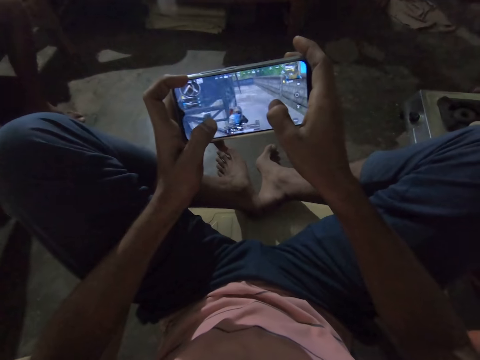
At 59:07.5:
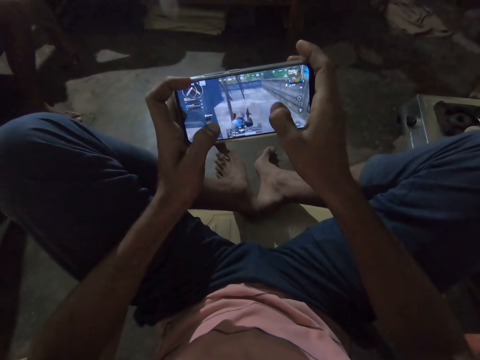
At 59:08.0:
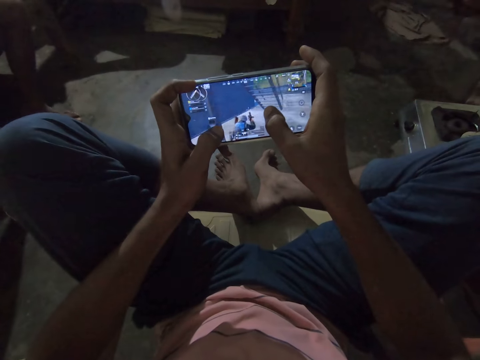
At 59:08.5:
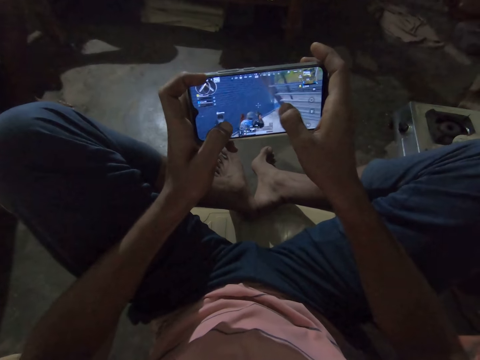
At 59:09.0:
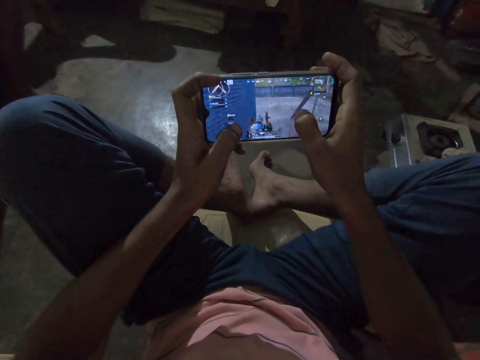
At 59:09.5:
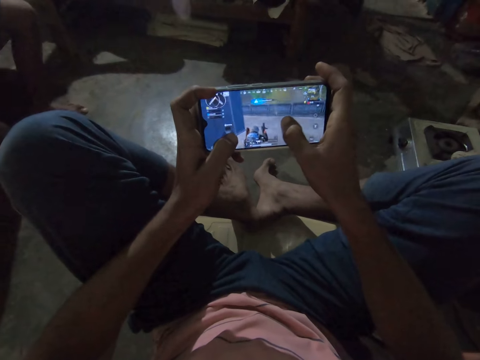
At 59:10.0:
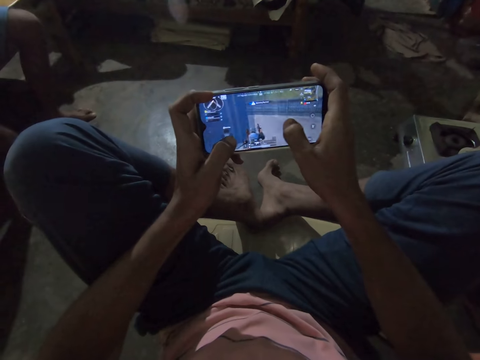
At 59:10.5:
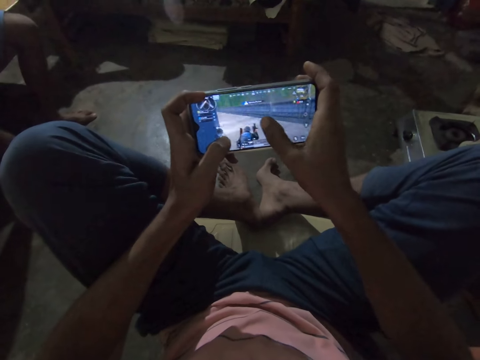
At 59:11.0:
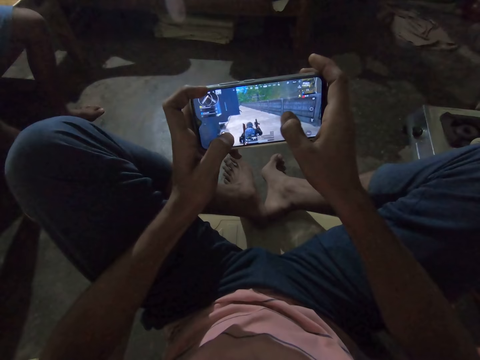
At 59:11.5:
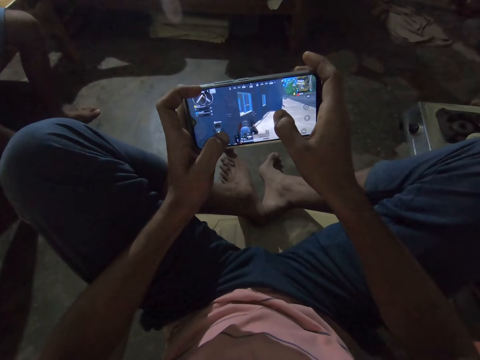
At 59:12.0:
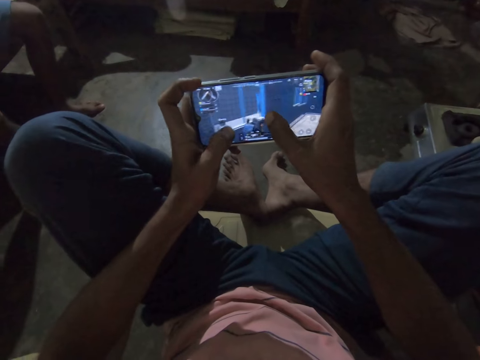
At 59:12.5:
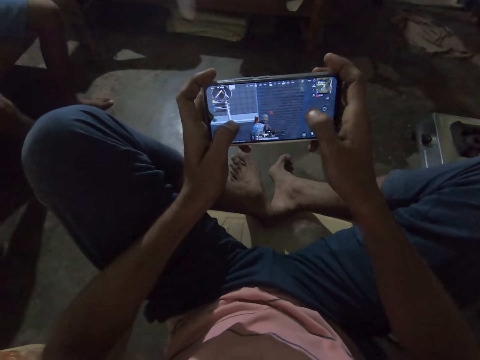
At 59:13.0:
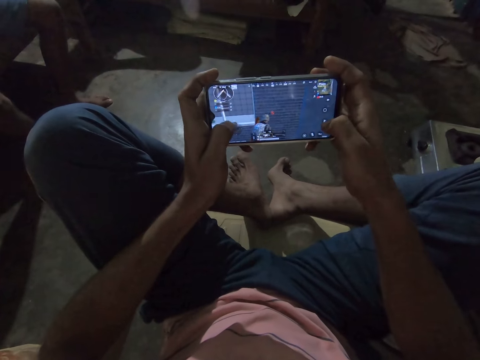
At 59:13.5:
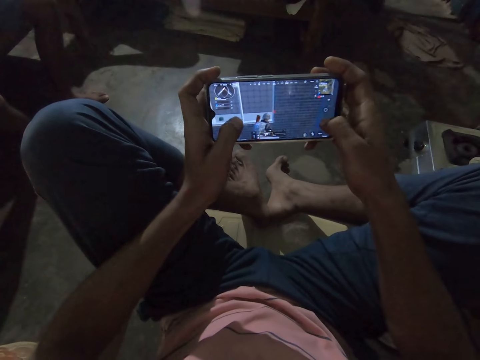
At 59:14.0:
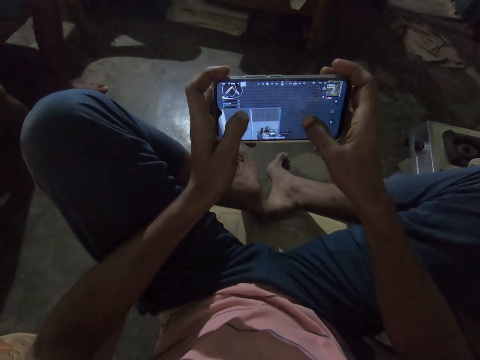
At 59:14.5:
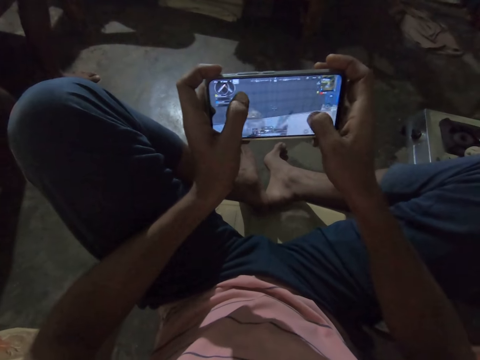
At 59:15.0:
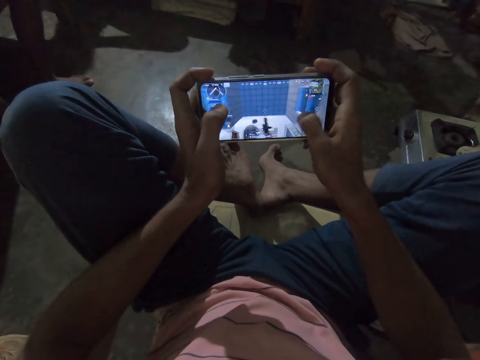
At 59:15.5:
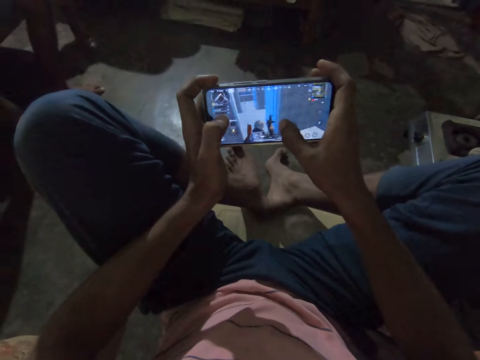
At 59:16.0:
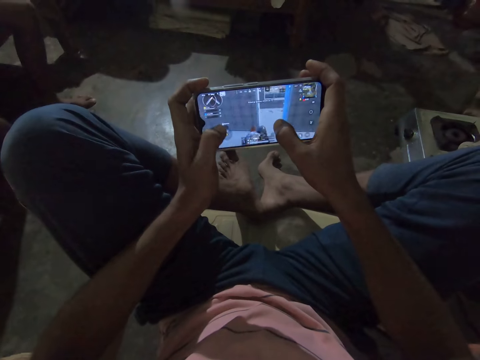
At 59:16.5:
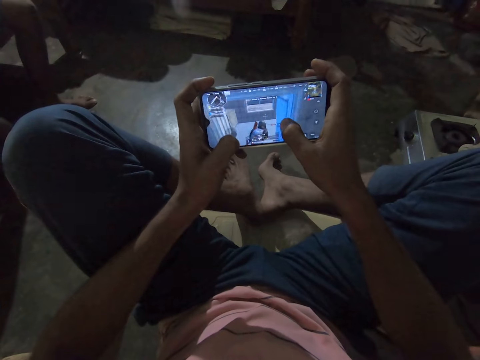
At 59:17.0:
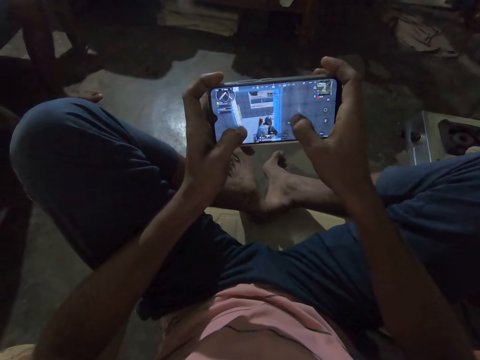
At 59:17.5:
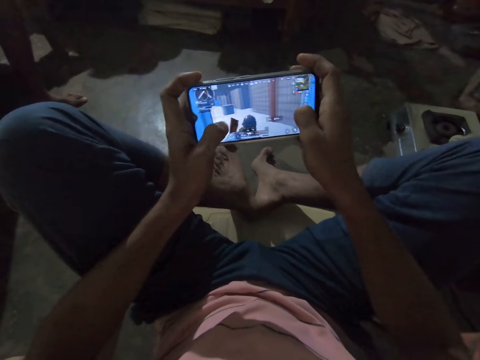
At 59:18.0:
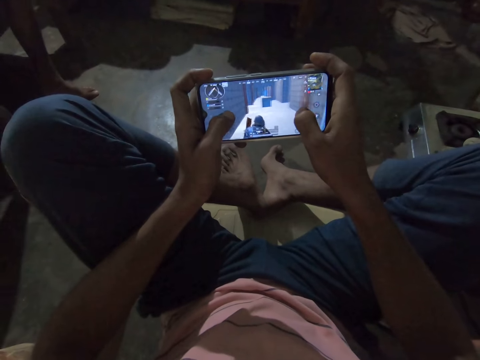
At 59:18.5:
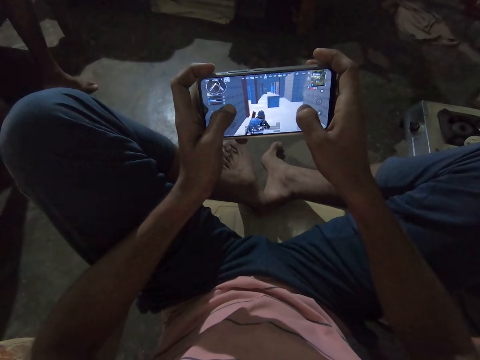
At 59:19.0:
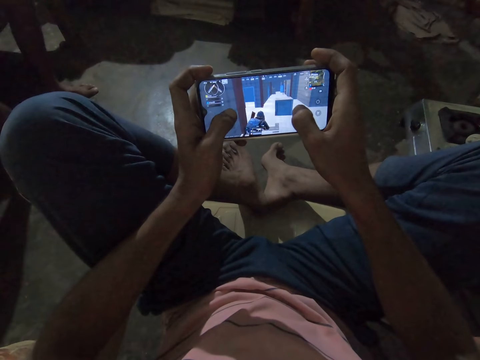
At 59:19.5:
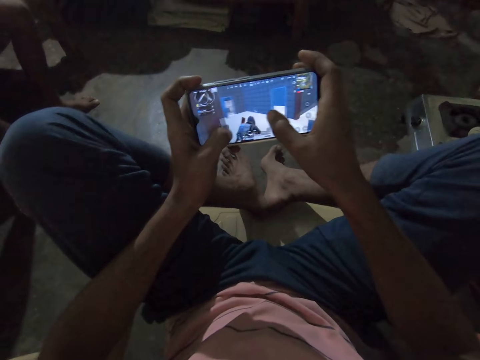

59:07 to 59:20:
The camera wearer plays a game on the phone repeatedly.

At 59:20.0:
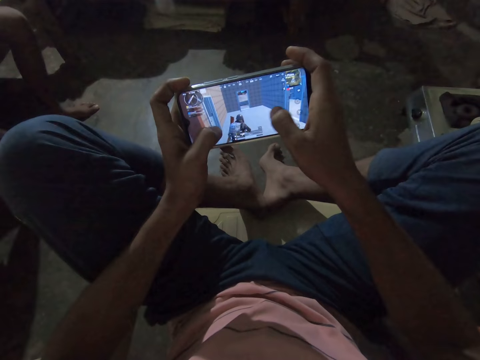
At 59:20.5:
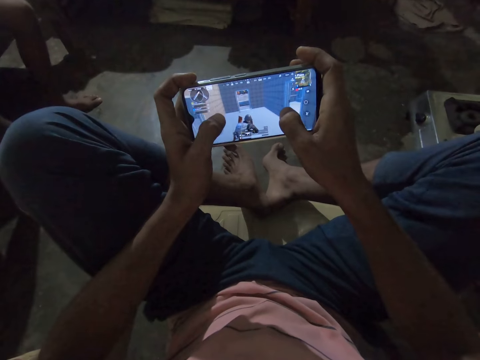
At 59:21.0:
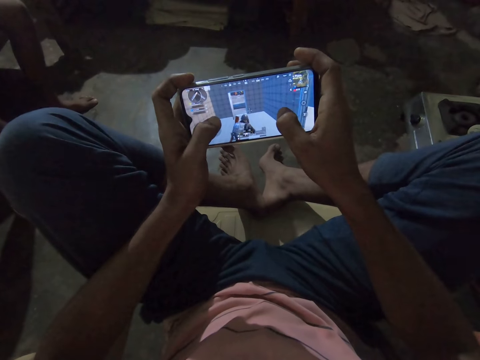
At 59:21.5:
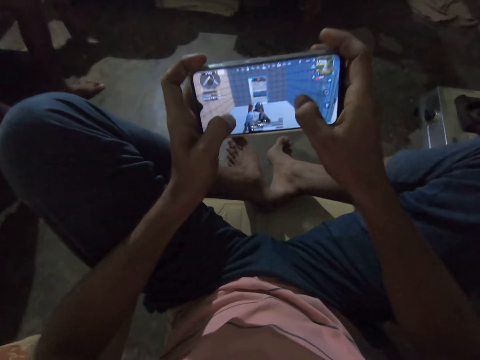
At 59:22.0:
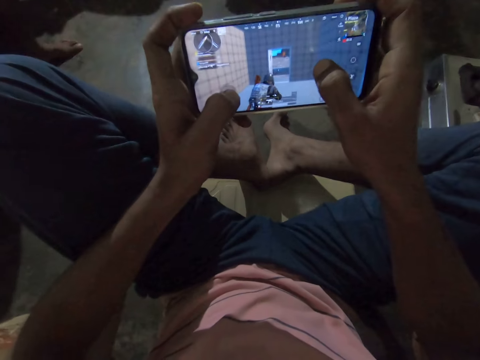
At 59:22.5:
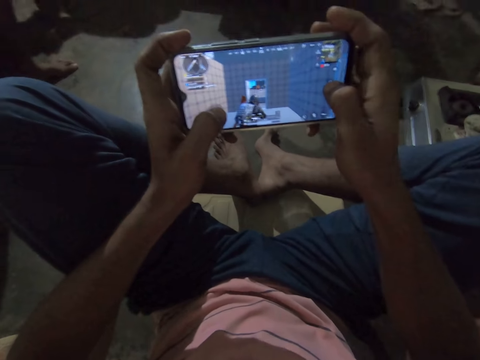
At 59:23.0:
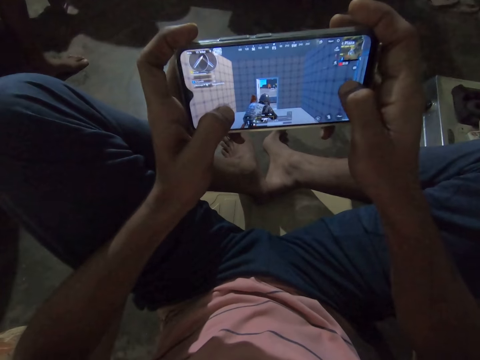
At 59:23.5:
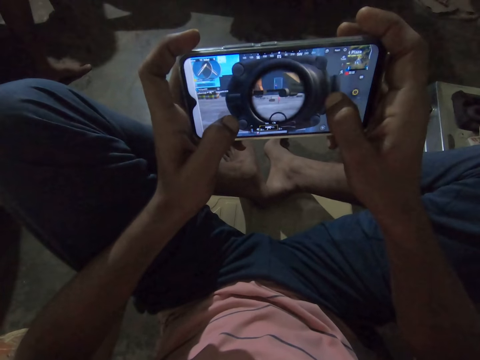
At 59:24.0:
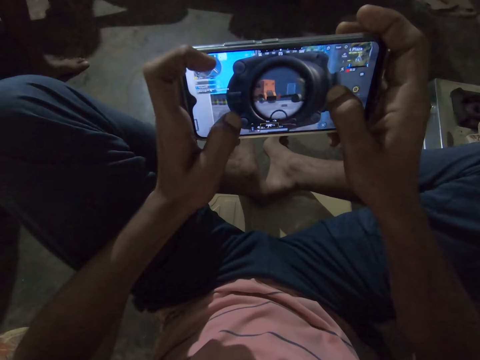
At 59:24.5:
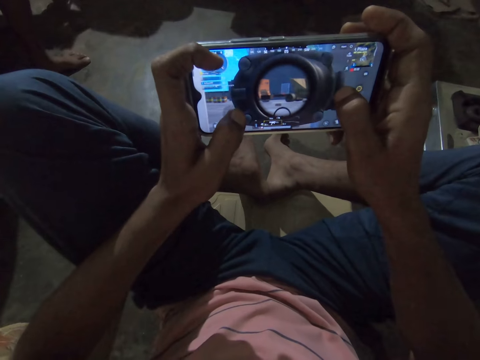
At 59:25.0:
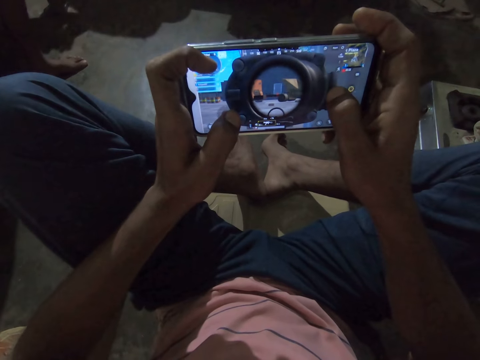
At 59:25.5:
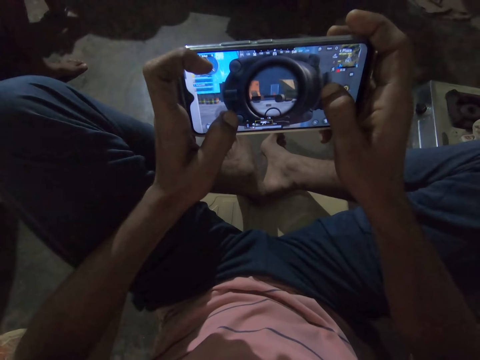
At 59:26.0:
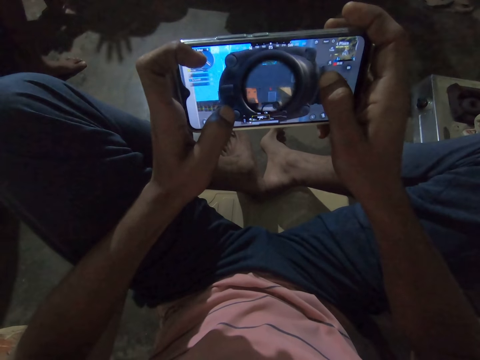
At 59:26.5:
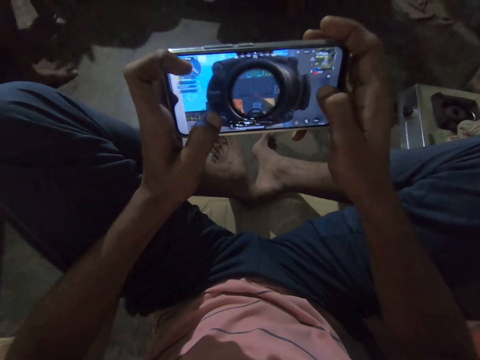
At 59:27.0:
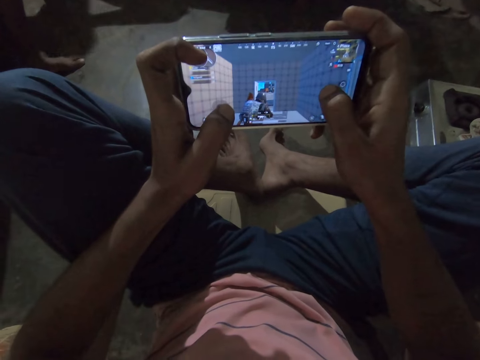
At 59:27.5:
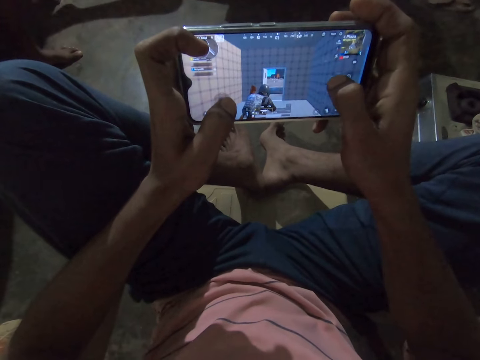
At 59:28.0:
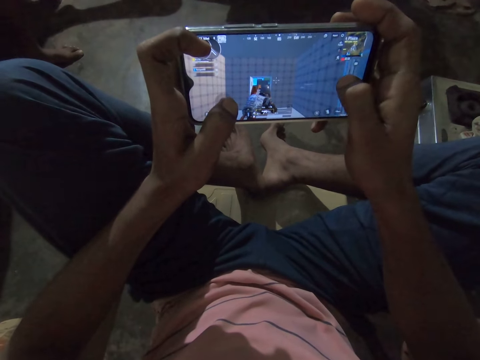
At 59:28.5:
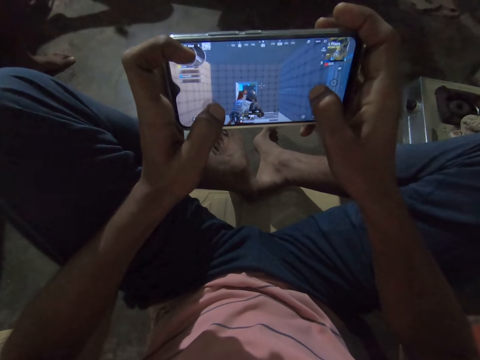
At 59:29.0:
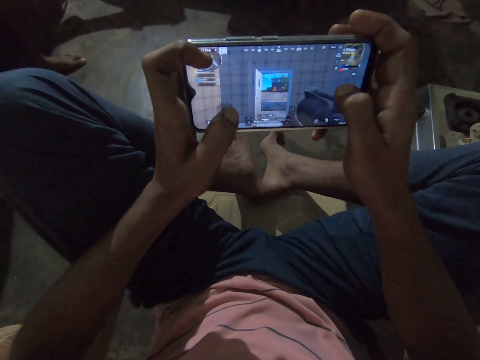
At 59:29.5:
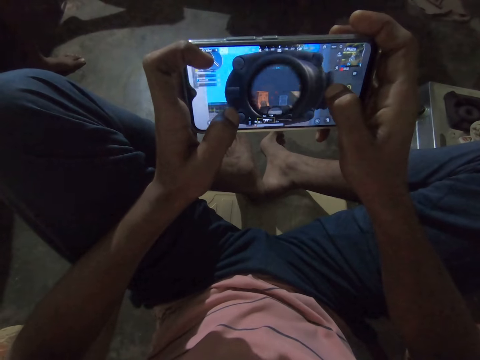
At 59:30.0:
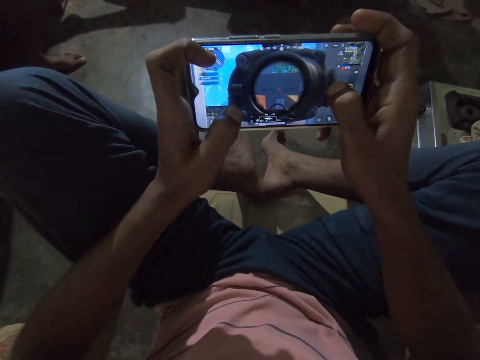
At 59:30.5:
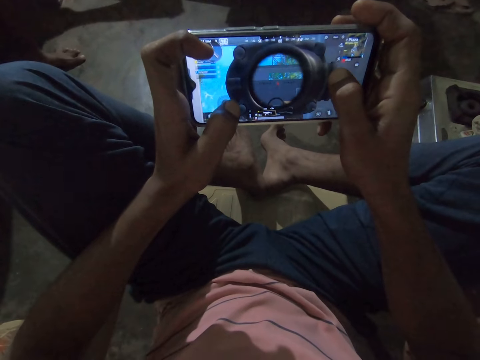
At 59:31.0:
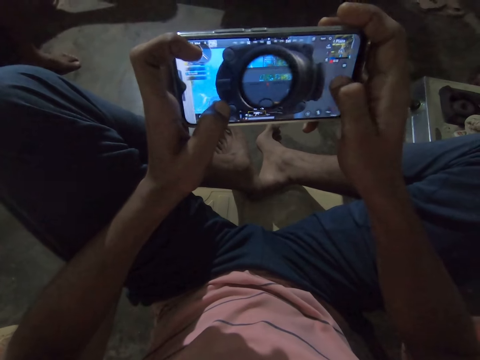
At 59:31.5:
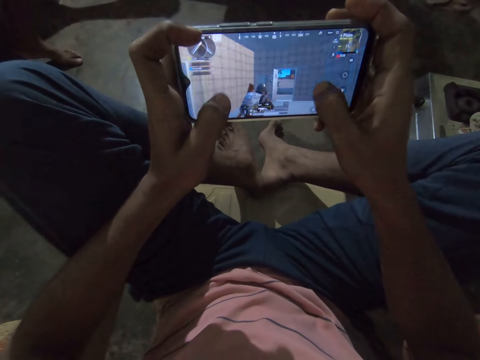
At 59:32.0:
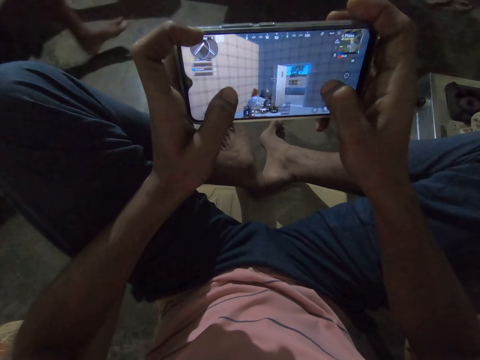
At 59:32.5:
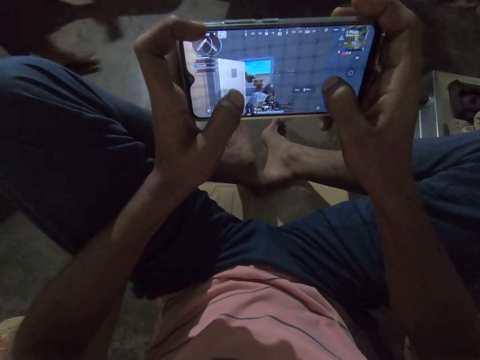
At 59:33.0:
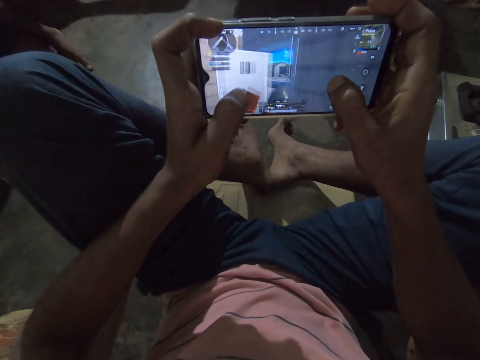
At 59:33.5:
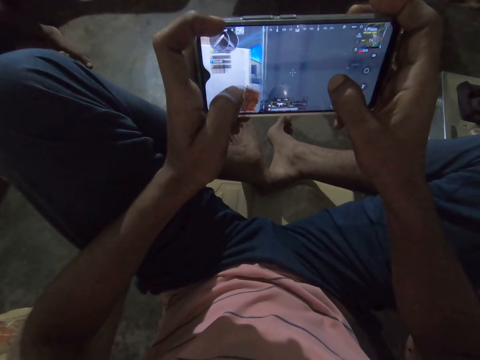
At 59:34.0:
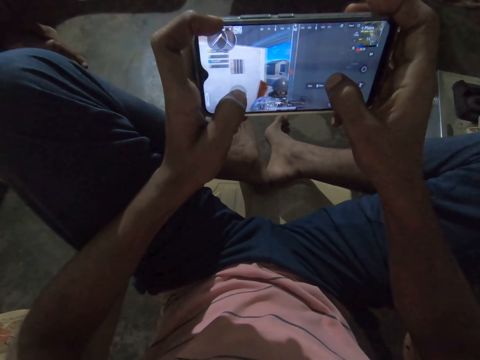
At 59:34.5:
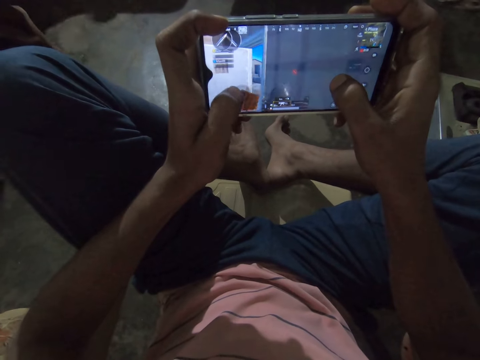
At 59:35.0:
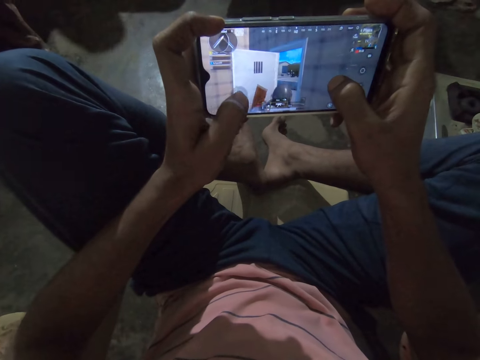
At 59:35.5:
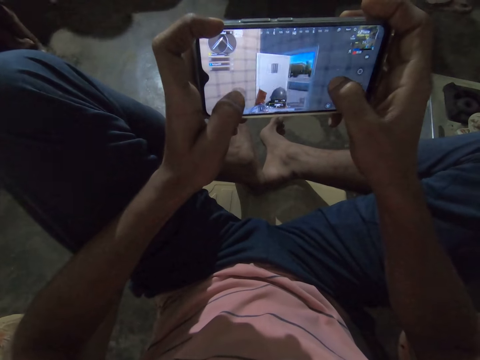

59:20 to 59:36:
The camera wearer stares at the phone. They operate the phone. They operate the phone again. They play a game on the phone.
